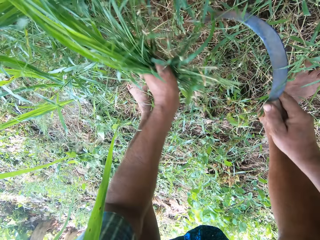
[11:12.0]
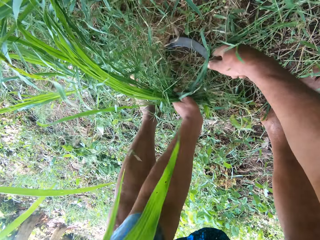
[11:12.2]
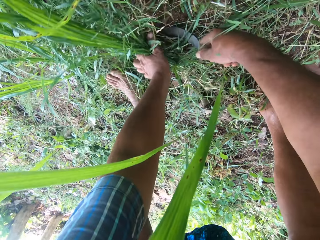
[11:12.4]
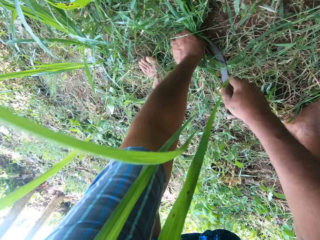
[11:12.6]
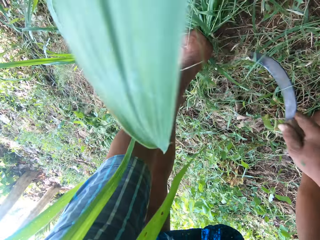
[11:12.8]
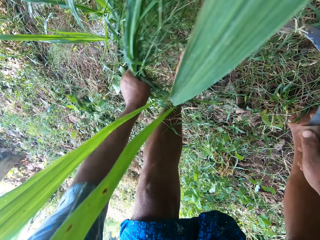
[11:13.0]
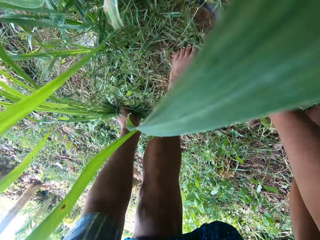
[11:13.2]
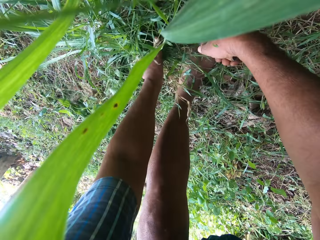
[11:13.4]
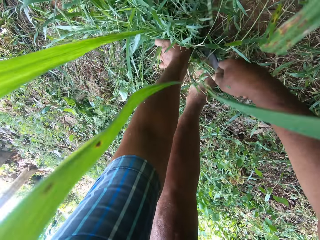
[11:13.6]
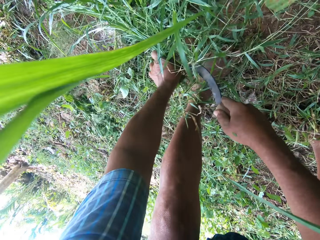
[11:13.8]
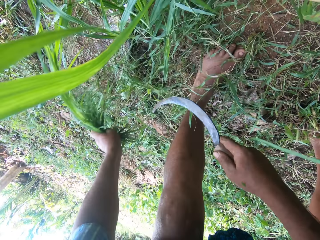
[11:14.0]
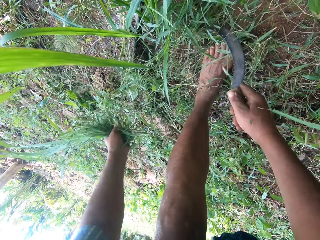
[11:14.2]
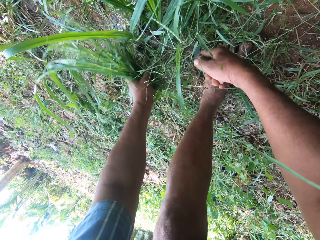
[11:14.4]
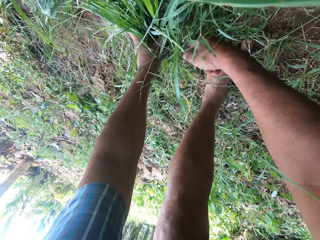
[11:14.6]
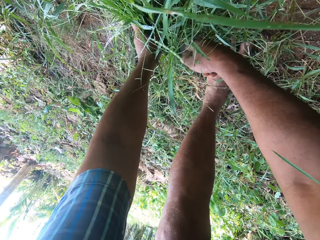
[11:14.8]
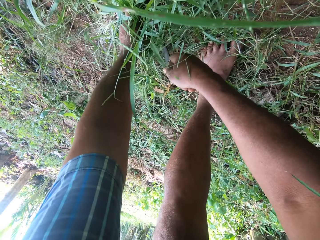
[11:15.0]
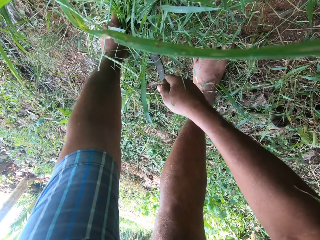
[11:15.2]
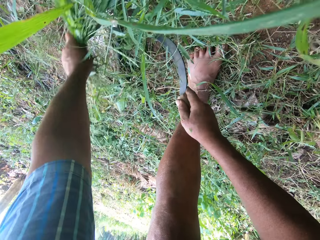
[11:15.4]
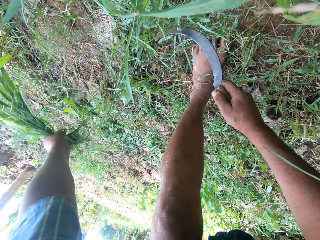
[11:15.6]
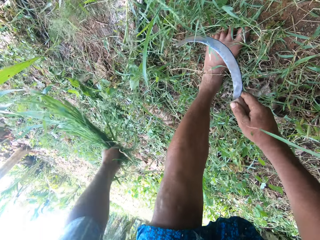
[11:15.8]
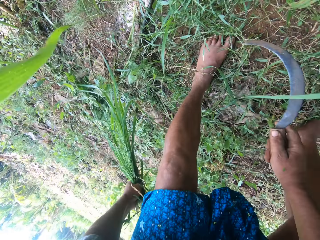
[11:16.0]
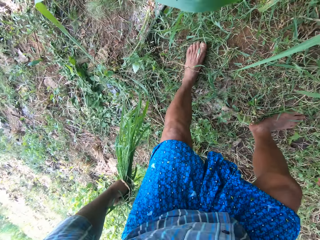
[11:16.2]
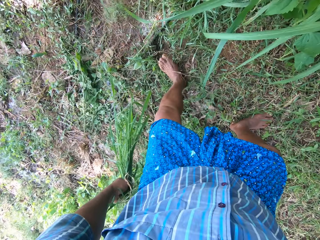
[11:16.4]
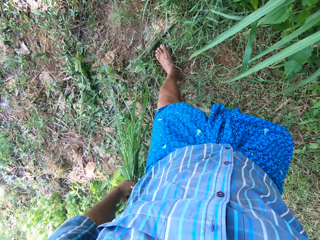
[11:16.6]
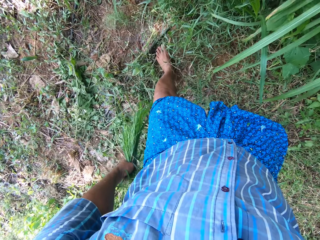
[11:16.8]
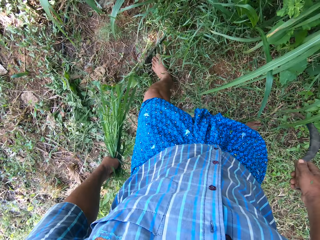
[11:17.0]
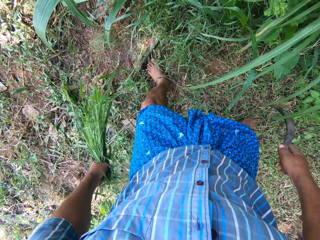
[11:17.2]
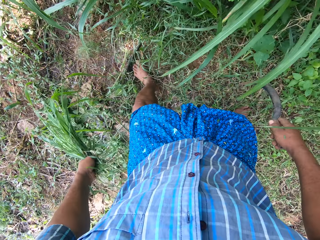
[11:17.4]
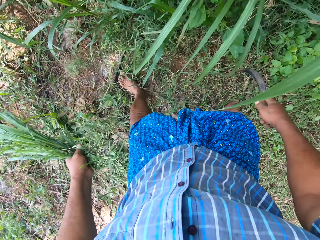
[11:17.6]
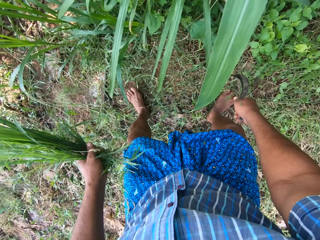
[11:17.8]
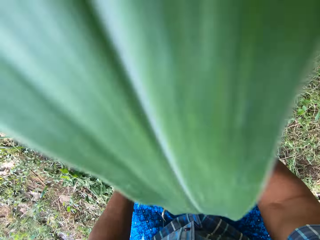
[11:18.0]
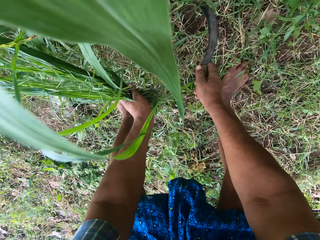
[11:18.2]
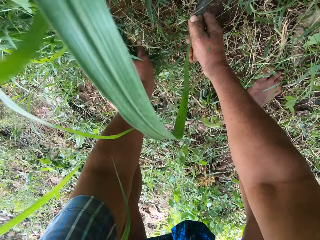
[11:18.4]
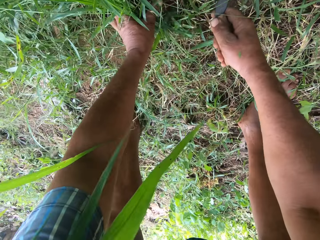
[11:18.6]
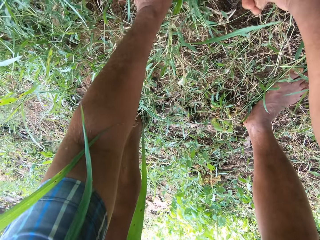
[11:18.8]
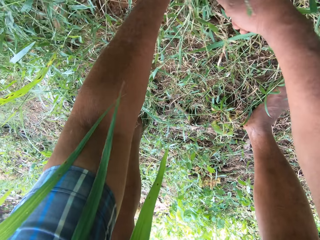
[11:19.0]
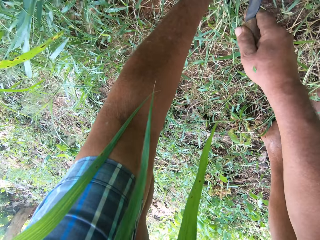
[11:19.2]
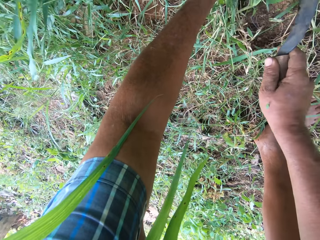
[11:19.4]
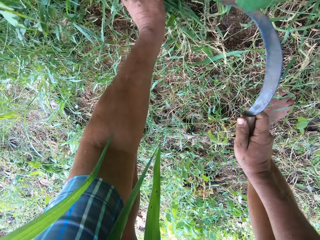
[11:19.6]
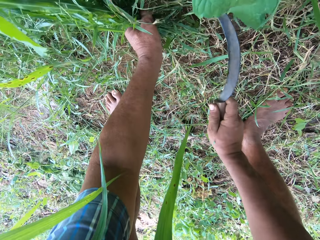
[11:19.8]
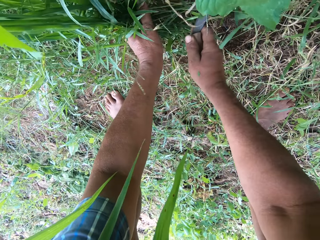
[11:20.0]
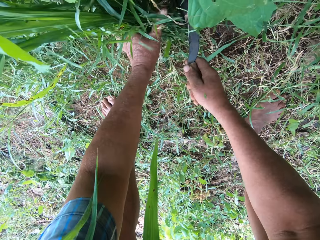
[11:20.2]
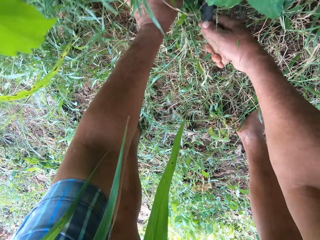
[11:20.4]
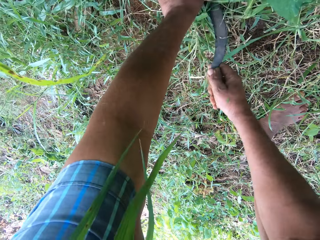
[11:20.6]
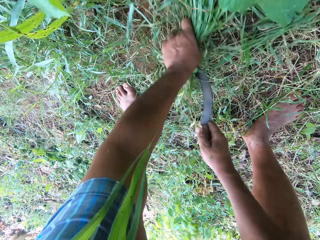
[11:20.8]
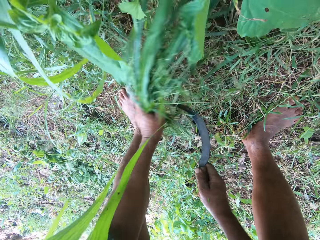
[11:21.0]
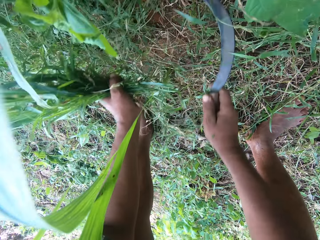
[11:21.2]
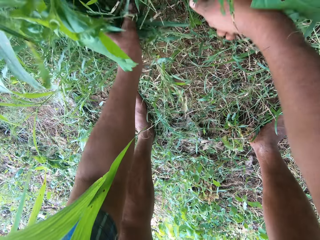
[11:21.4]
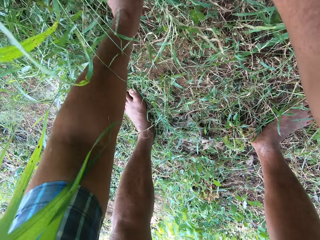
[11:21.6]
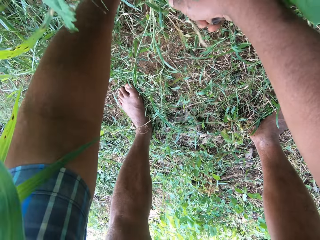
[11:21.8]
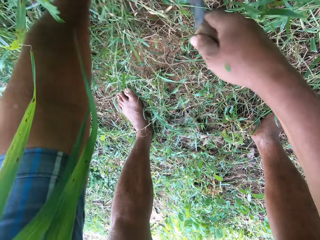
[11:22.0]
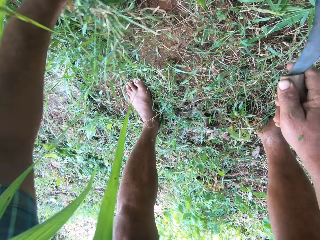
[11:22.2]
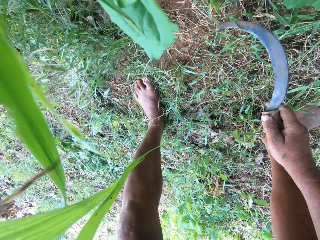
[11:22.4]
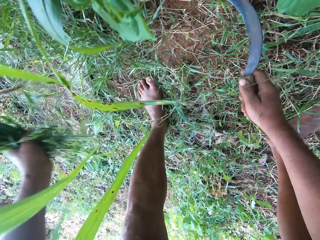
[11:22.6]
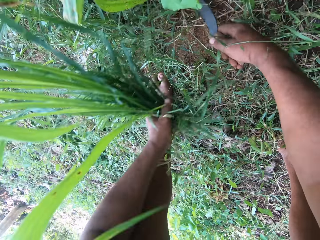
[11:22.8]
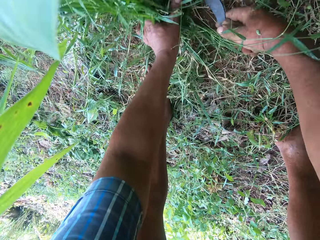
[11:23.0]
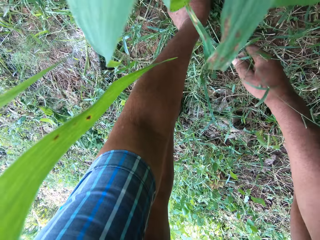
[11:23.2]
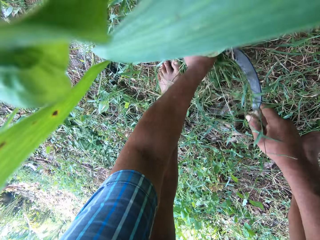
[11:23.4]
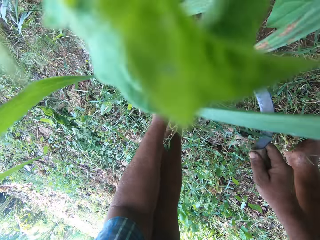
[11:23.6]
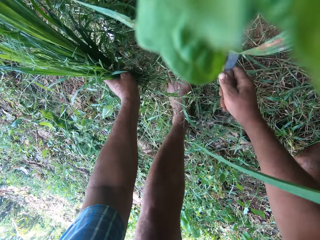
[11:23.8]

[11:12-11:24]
The camera wearer cuts grass in a garden with a sickle. He pulls grass from the ground with a hand. He cuts grass in the garden with the sickle. He pulls grass from the ground with a hand. He stands. He walks around the garden. He bends. He weeds the grasses with his left hand and the knife in his right hand. He pulls grass from the ground with a hand. He cuts grass in the garden with the sickle.

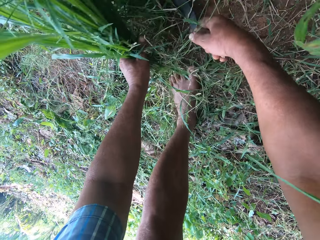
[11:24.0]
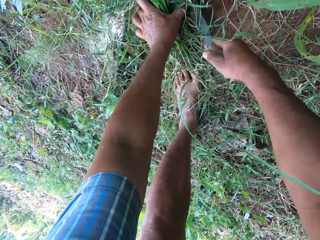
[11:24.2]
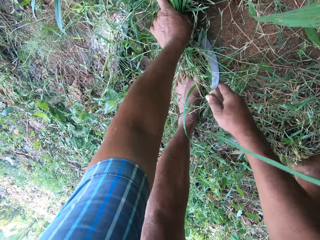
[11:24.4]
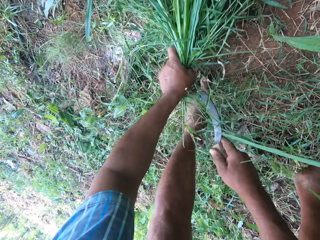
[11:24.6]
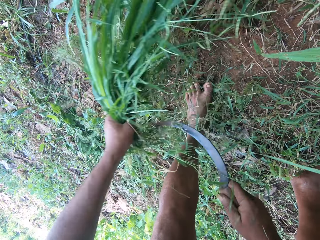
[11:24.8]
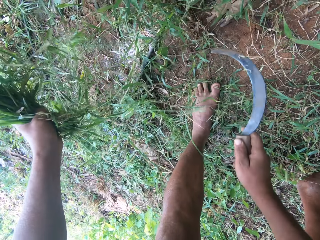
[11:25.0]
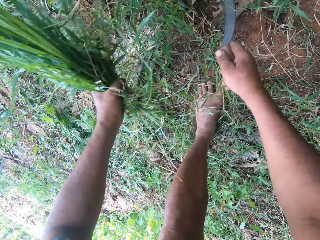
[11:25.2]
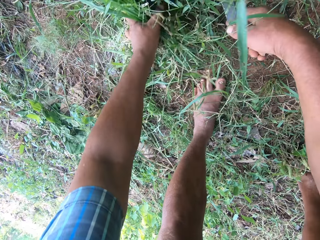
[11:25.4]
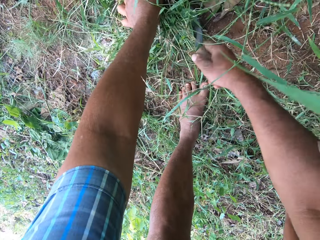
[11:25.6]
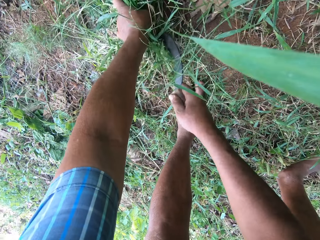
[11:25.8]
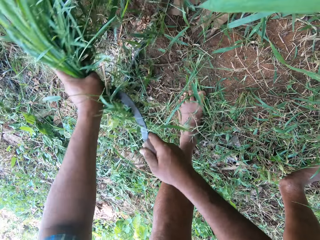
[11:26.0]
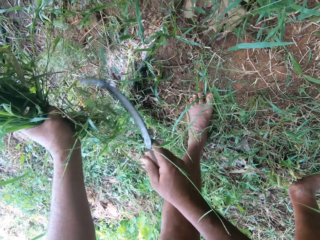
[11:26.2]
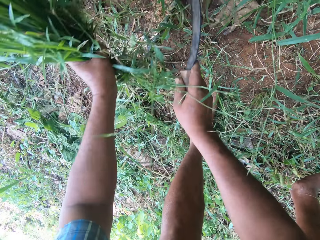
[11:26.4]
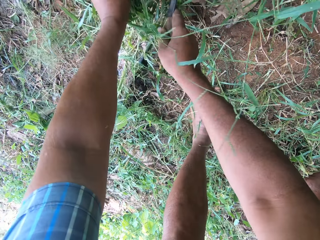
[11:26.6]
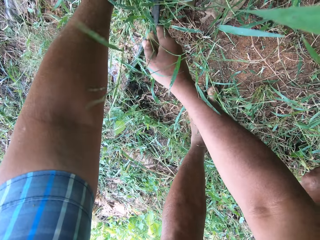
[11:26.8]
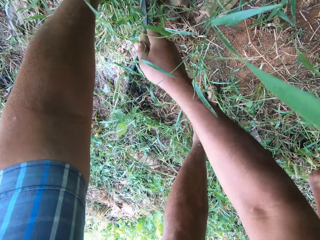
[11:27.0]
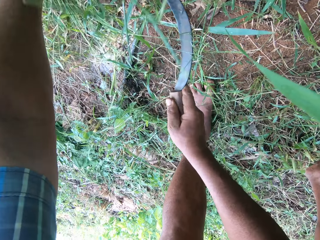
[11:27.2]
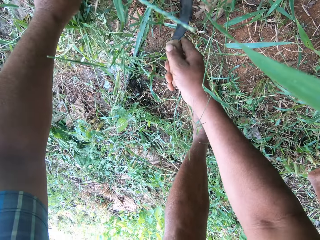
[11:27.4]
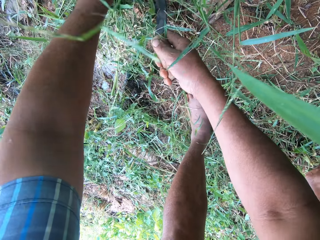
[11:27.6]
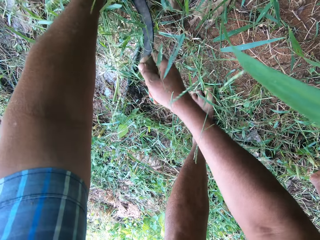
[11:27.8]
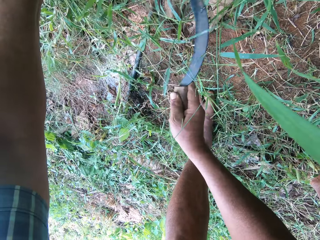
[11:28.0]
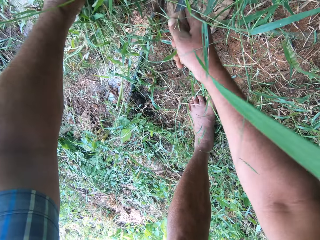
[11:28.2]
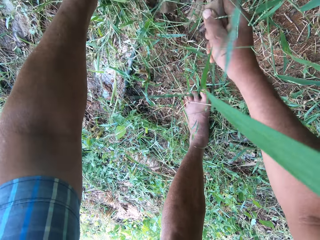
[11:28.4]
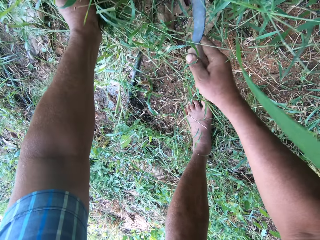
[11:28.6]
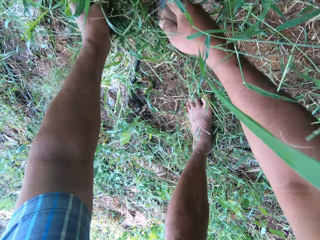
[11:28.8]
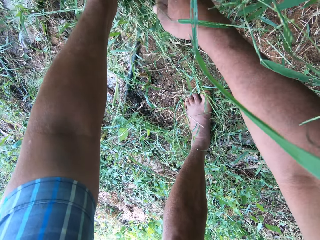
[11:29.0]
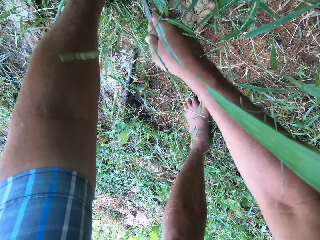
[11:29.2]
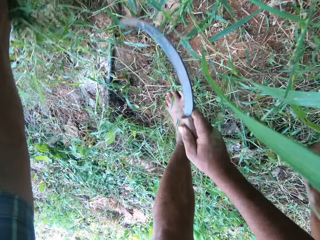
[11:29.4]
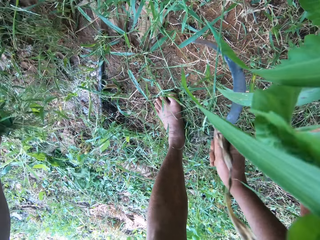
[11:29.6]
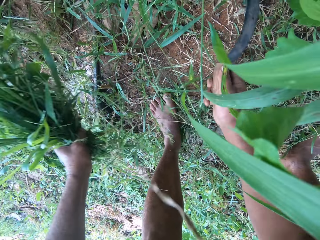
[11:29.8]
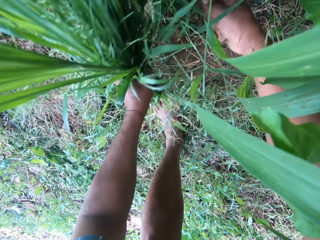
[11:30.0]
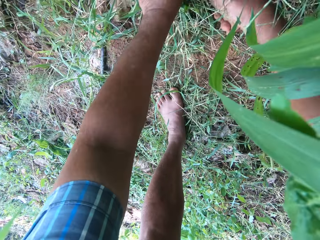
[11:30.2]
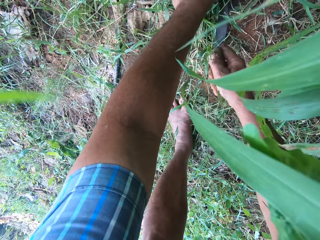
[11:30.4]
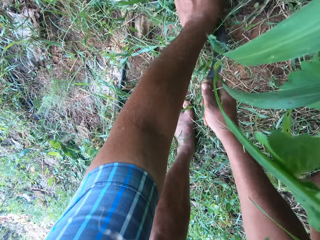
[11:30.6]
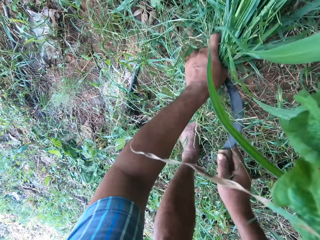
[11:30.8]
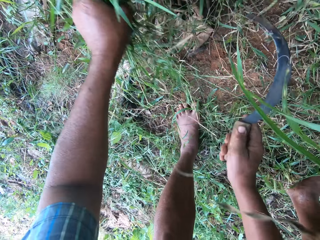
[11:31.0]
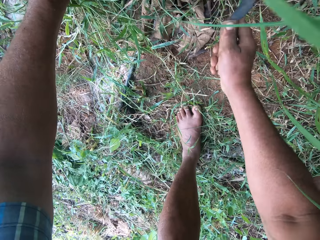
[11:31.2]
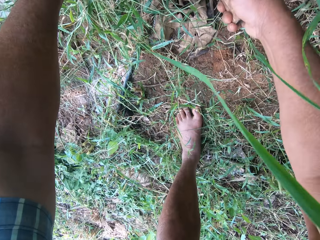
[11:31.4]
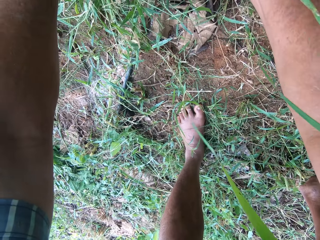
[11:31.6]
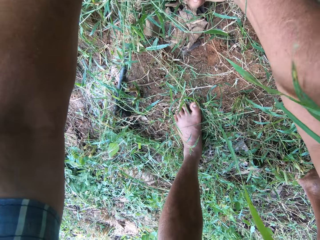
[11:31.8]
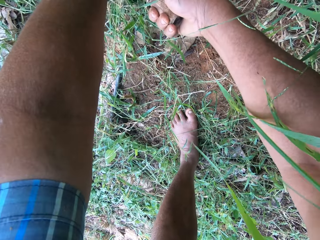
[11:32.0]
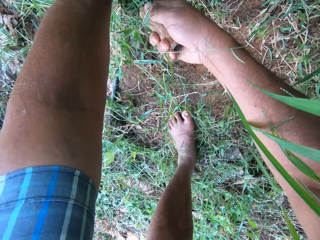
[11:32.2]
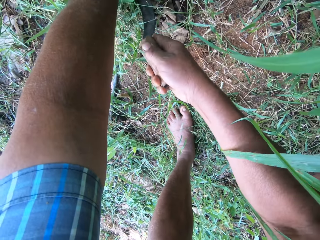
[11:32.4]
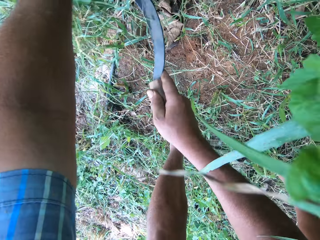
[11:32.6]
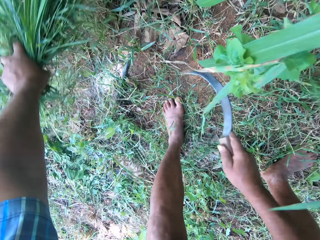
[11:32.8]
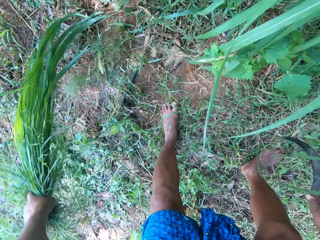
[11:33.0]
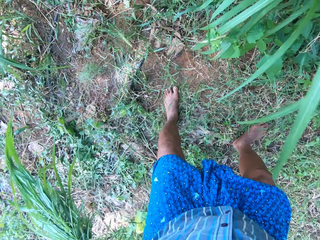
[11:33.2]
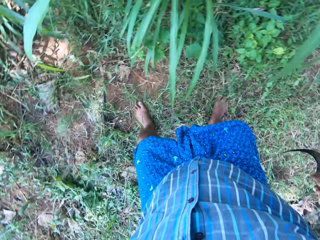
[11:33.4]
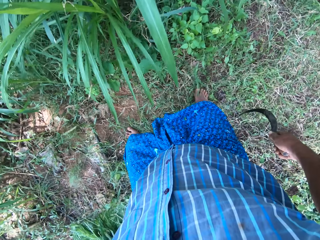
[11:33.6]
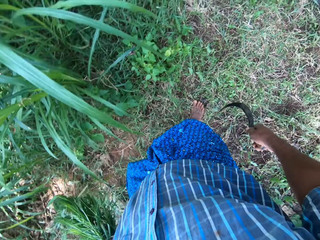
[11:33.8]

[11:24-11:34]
The camera wearer pulls grass from the ground with a hand. They cut grass in a garden with a sickle. They pull grass from the ground with a hand. They cut grass in the garden with the sickle. They pull grass from the ground with a hand. They cut grass in the garden with the sickle. They stand. They pull grass from the ground with a hand.
